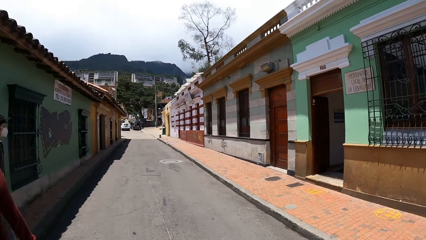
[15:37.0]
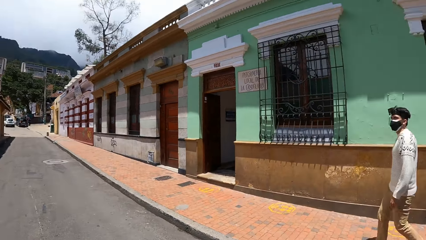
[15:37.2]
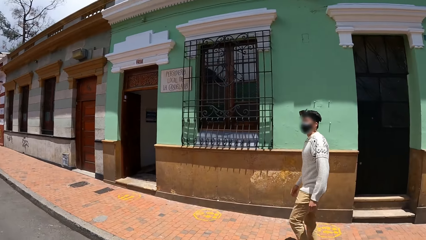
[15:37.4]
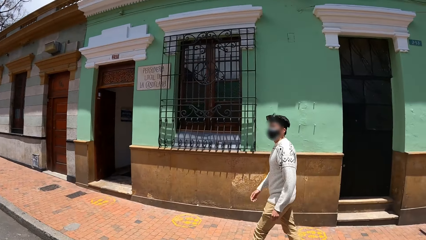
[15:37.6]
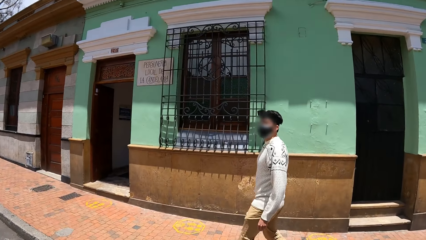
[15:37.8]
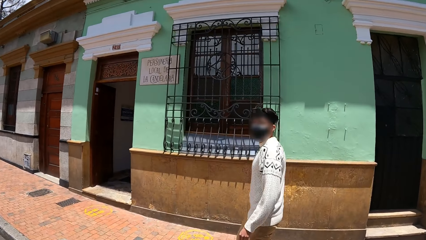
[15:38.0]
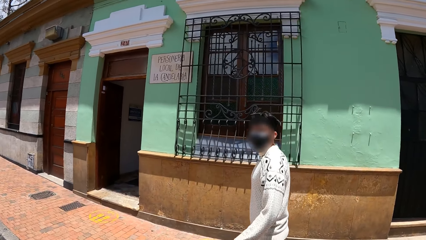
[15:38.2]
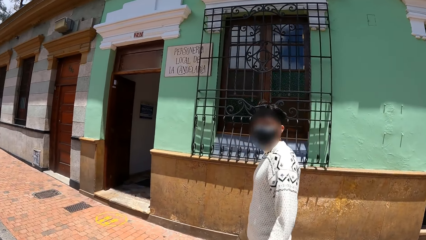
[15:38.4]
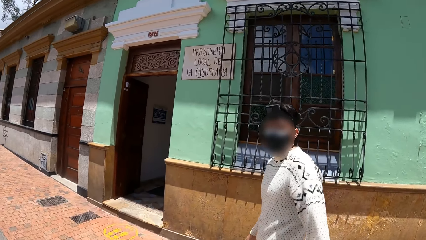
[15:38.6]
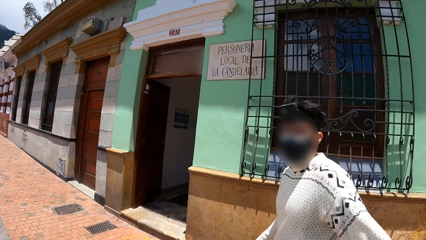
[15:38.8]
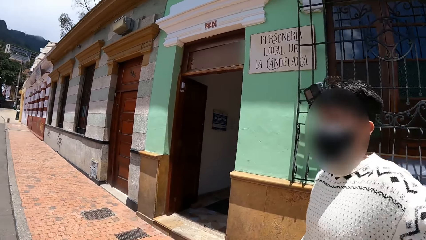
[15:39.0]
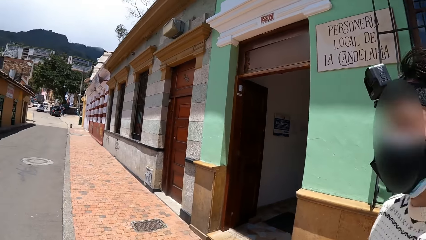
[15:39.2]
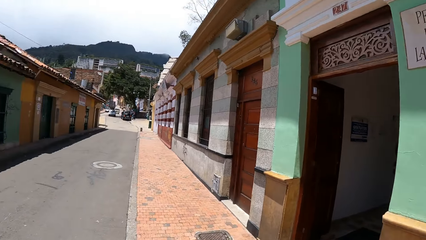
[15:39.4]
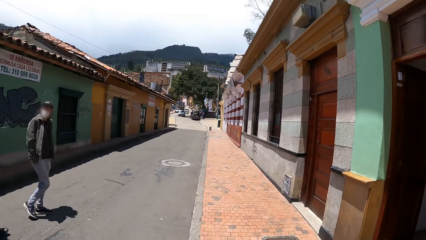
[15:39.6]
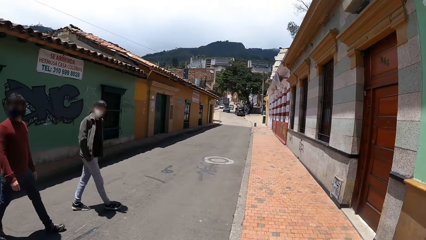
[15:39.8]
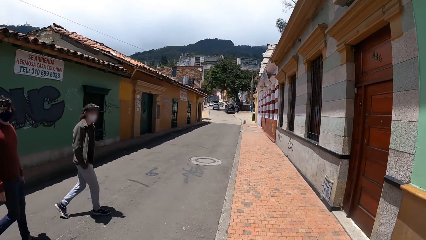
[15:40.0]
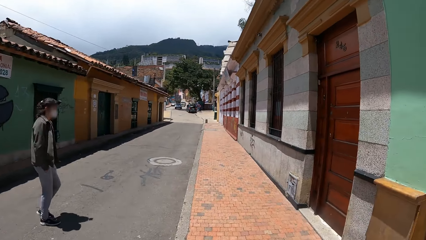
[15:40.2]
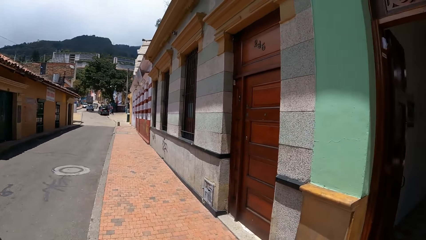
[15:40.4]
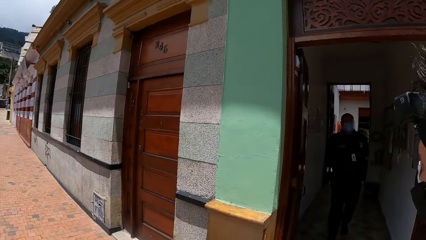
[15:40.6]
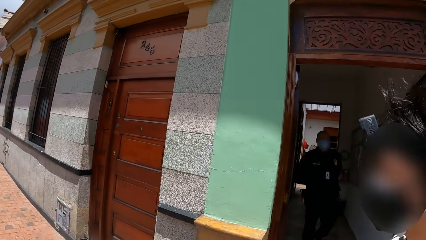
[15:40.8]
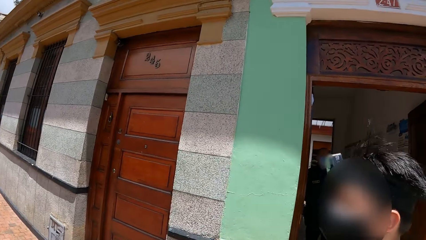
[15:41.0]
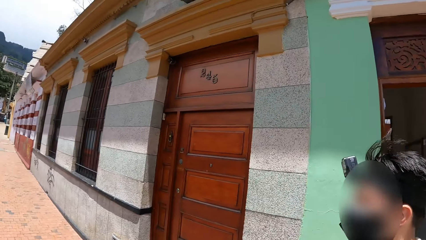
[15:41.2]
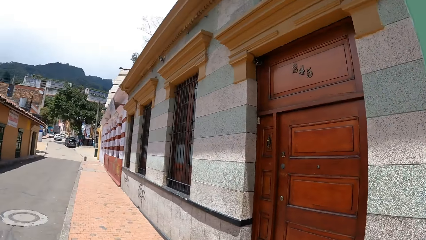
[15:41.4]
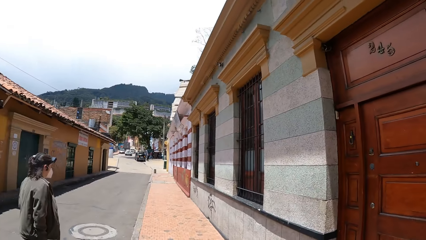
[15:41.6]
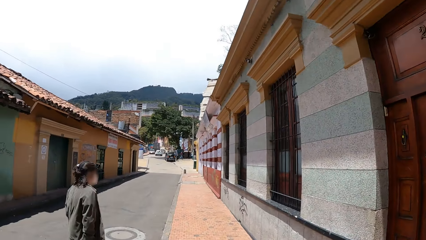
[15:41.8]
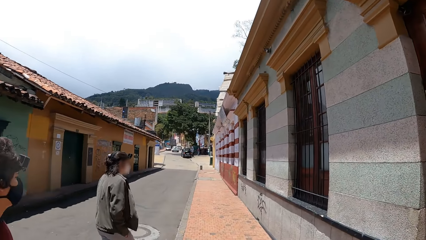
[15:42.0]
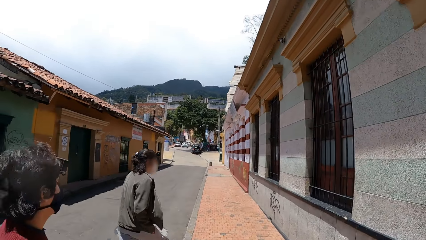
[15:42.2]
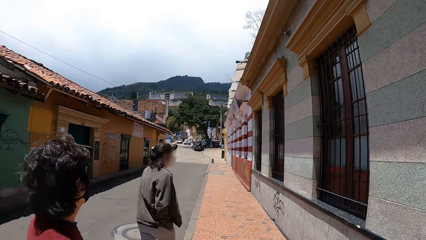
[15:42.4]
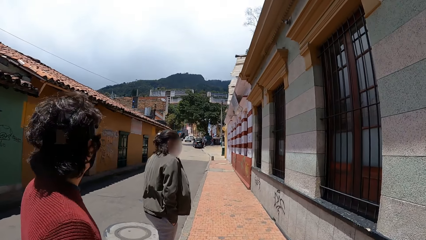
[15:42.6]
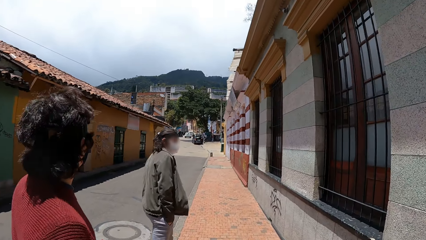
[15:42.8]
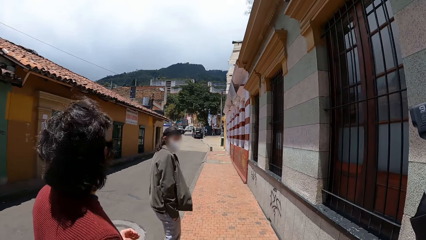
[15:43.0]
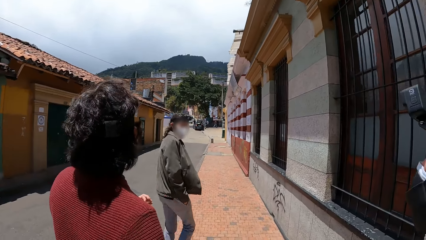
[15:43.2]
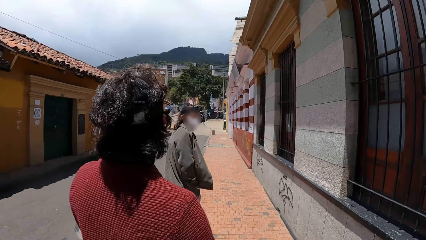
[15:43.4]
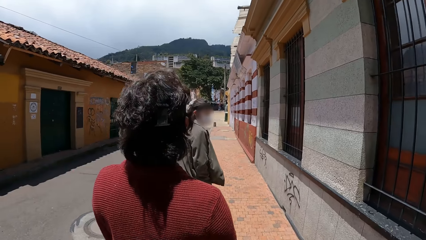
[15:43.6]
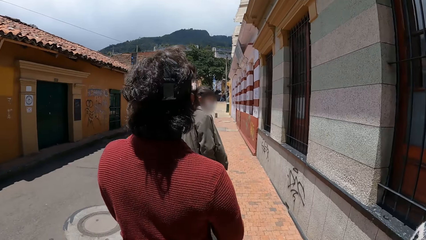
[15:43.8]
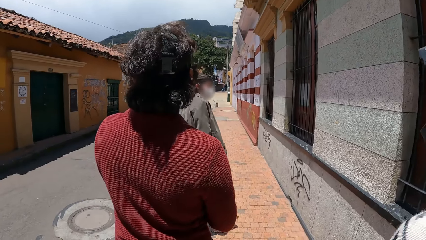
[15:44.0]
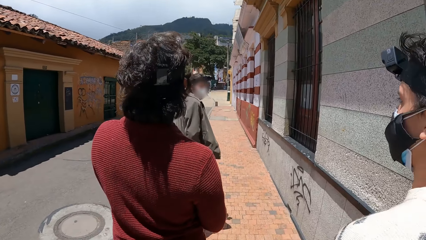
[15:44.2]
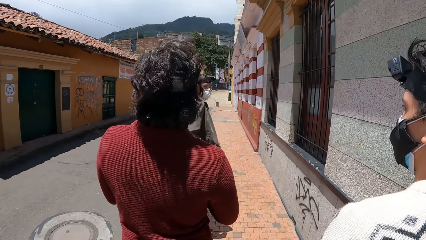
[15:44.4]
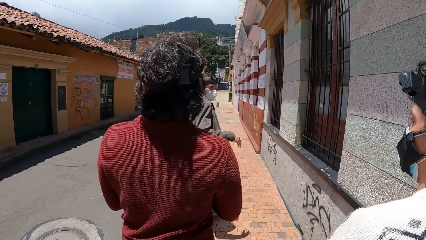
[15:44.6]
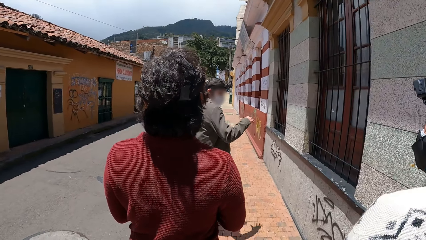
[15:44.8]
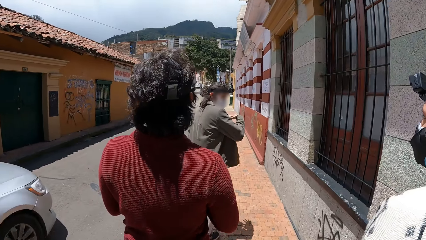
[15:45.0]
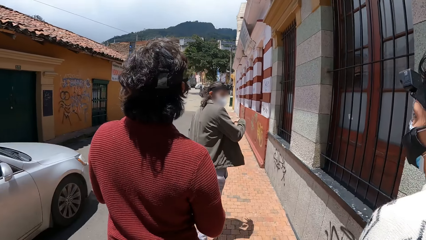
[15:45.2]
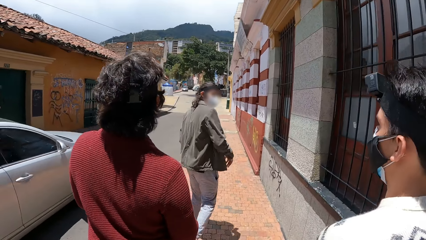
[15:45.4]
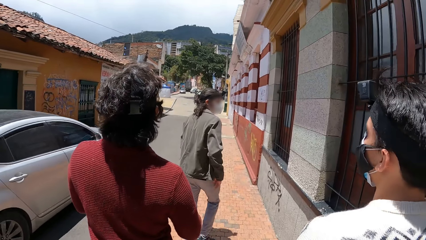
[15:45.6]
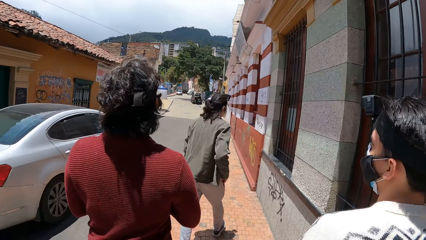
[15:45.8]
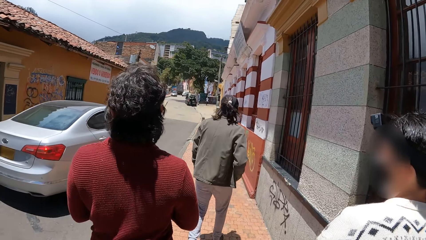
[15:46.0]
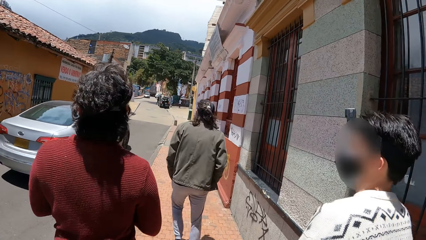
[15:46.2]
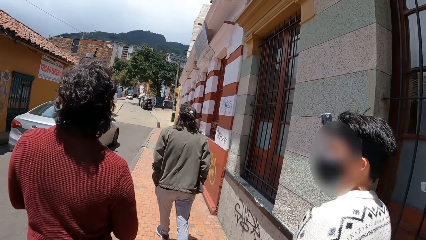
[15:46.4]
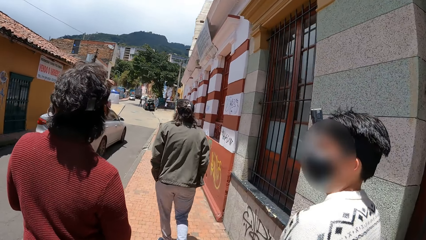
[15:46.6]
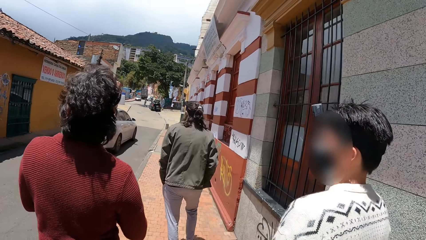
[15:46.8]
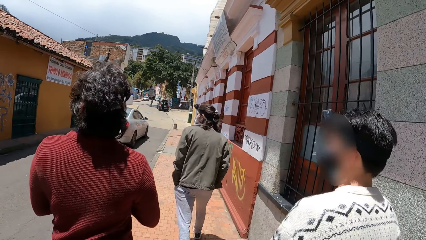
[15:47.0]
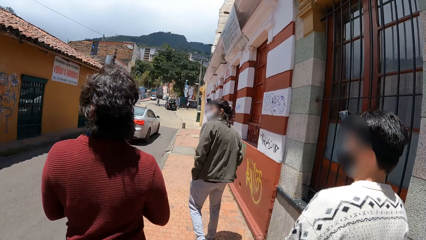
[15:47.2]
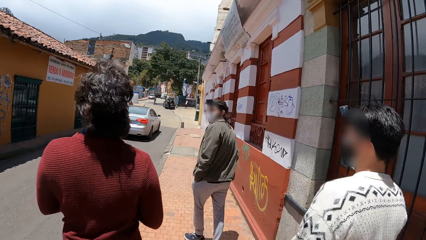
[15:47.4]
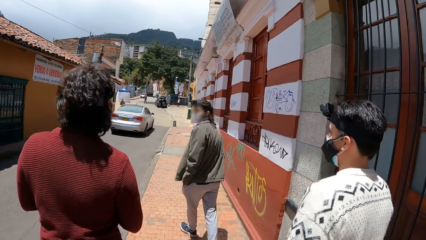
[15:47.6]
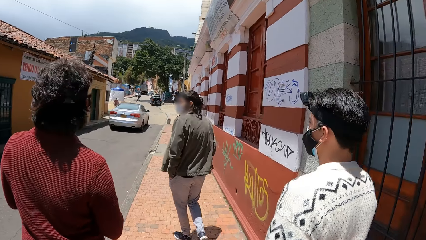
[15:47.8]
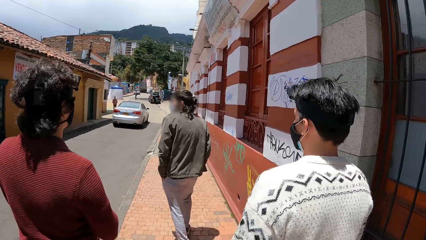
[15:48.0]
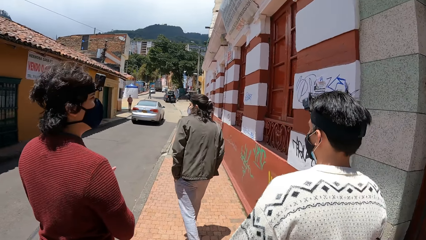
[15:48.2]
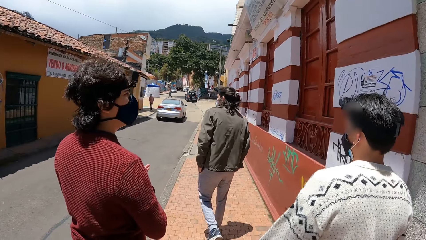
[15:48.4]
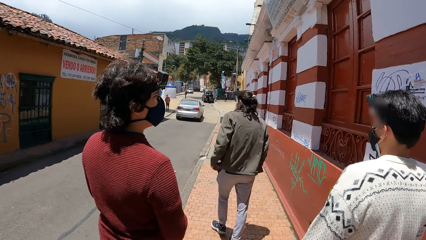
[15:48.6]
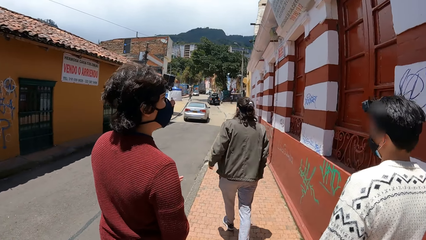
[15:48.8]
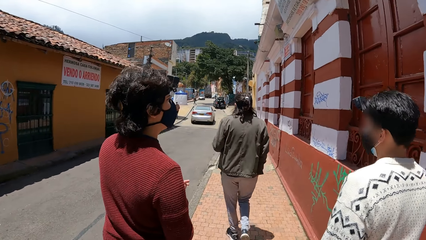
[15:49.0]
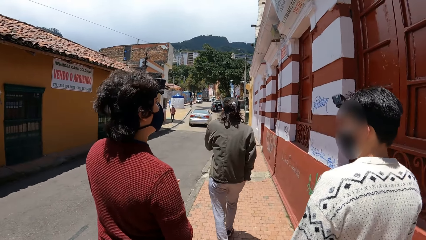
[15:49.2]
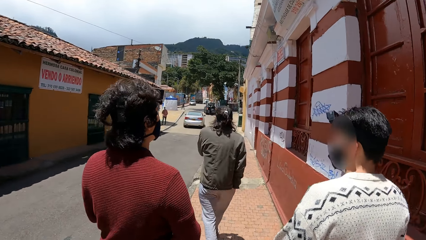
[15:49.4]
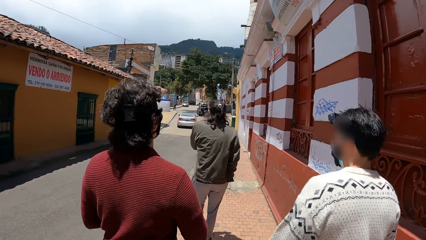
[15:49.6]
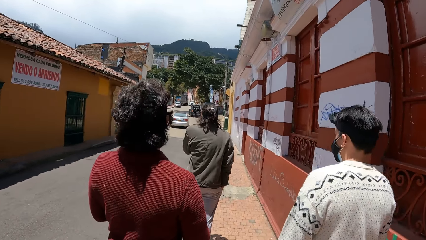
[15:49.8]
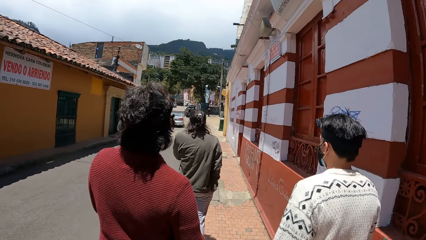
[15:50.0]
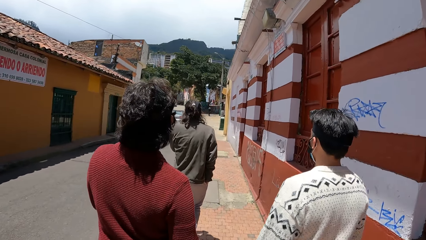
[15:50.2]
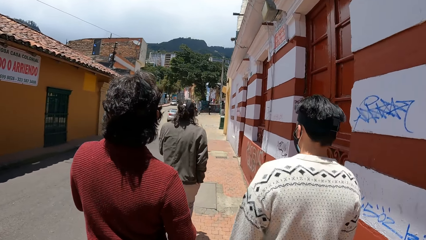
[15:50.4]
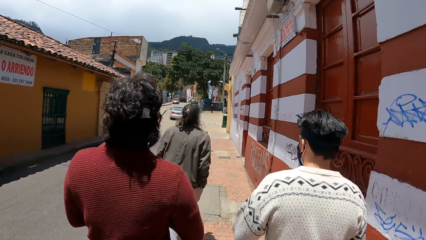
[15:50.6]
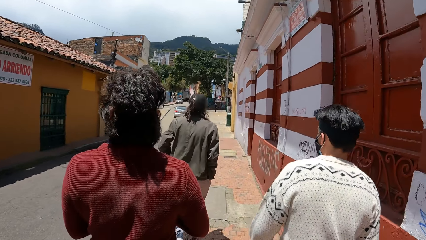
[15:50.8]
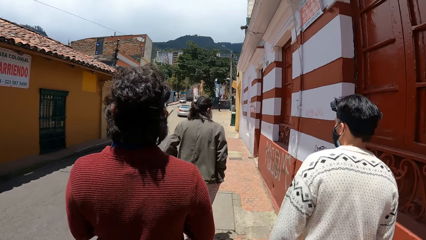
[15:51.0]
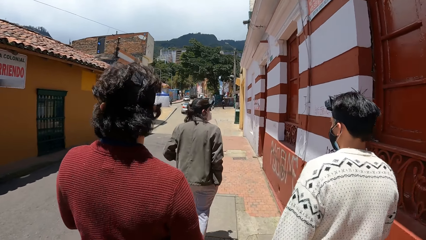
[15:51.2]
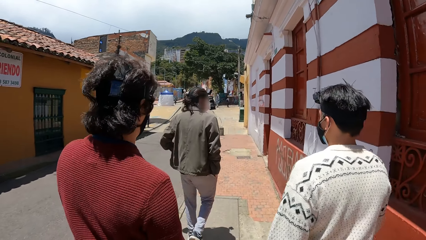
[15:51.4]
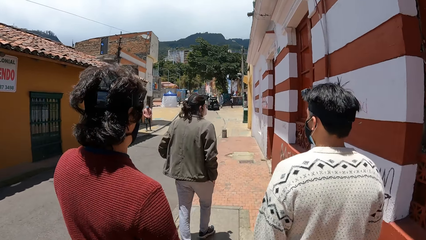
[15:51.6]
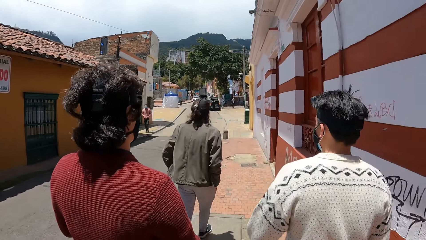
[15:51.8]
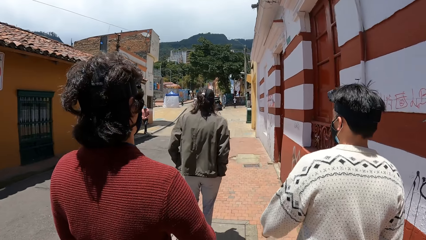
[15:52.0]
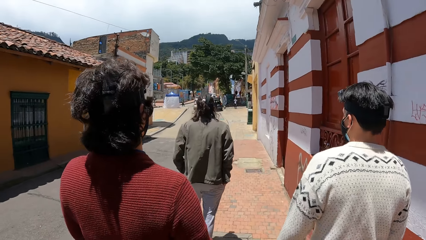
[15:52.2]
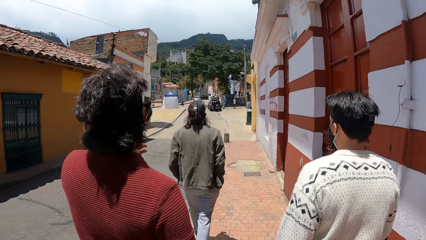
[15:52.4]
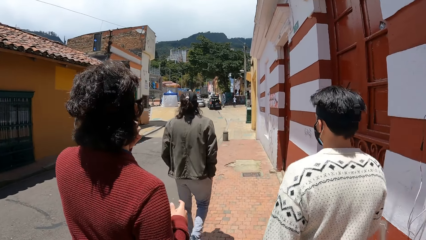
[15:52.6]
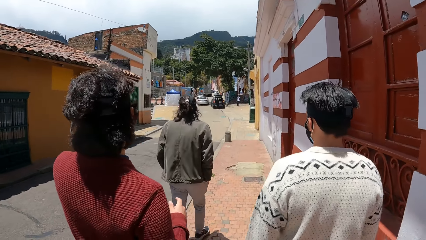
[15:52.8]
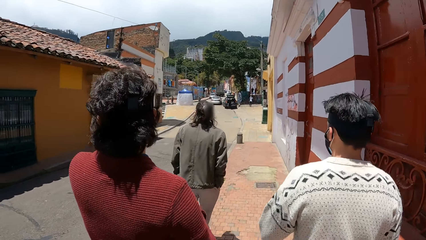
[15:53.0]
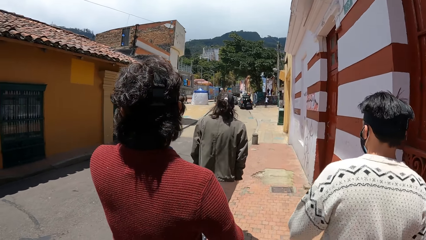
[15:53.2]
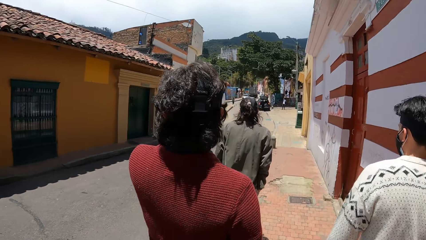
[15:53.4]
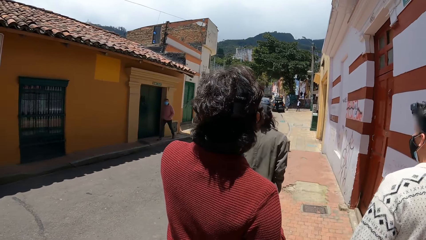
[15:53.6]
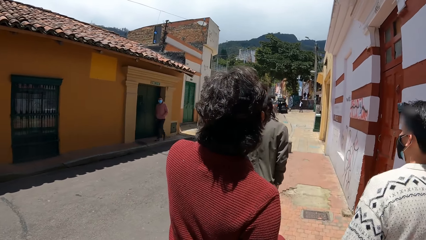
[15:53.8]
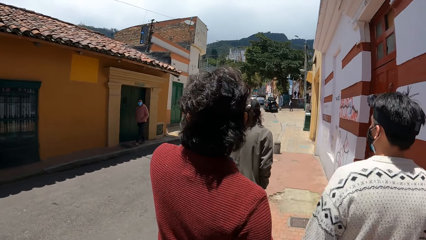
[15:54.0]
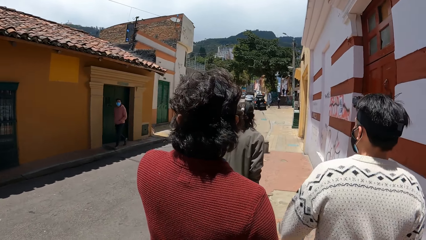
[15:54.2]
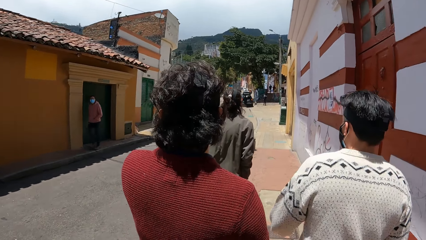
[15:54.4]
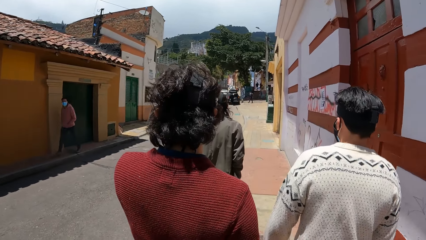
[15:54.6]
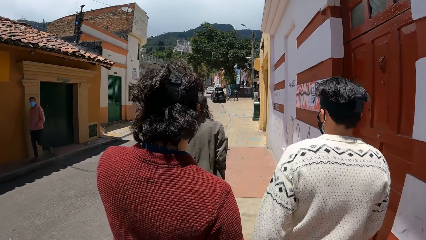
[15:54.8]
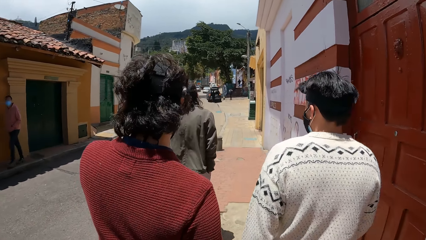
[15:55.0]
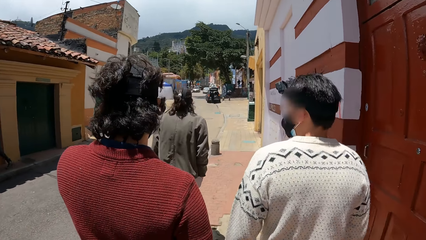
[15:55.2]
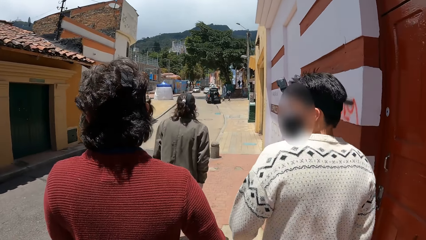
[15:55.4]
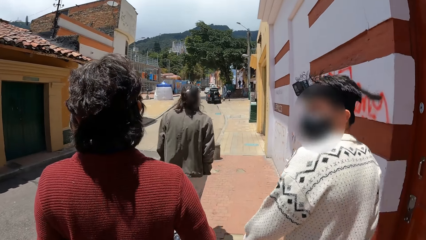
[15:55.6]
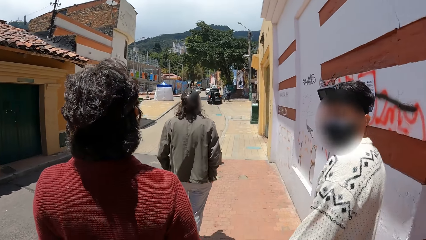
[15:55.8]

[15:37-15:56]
The camera wearer interacts with the group of people. A silver car drives past the camera wearer and the group of people.
